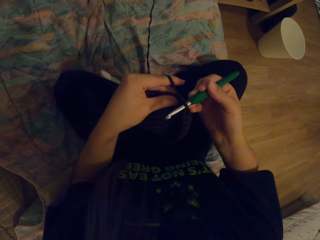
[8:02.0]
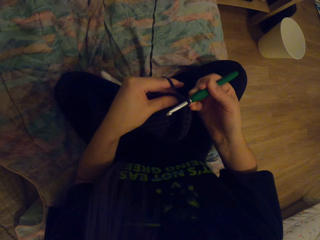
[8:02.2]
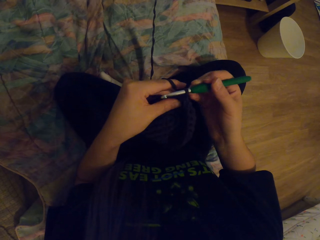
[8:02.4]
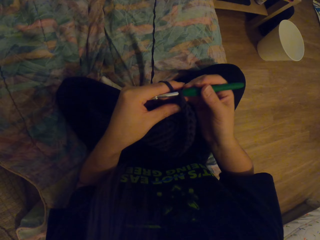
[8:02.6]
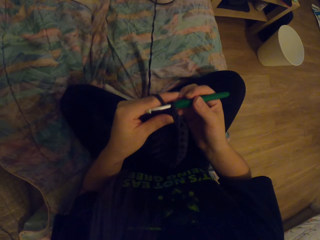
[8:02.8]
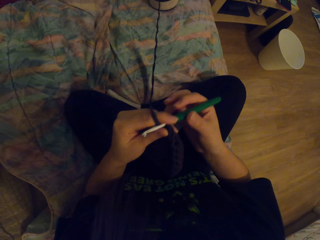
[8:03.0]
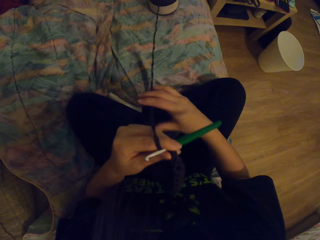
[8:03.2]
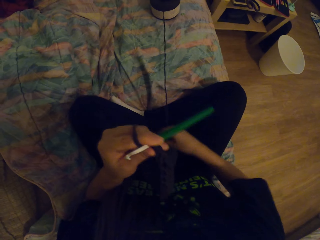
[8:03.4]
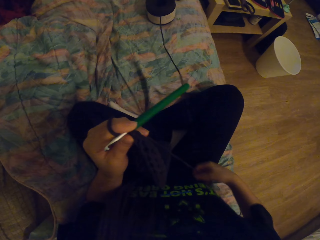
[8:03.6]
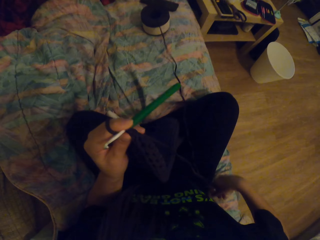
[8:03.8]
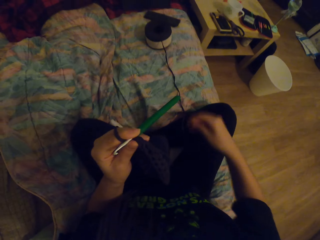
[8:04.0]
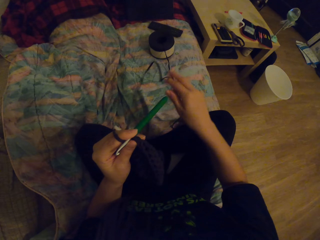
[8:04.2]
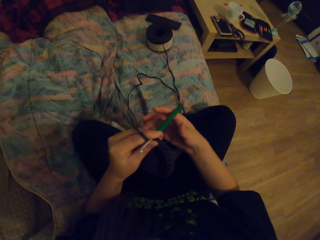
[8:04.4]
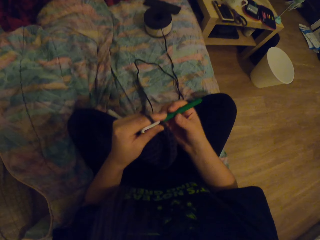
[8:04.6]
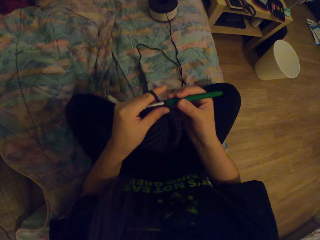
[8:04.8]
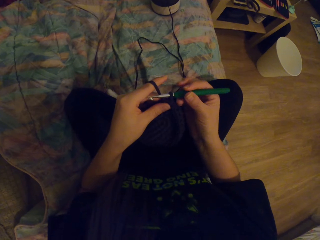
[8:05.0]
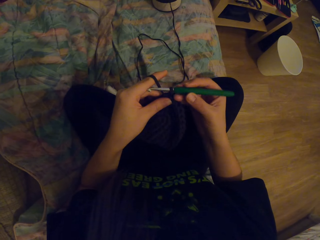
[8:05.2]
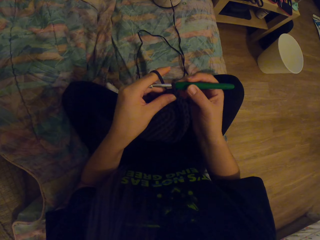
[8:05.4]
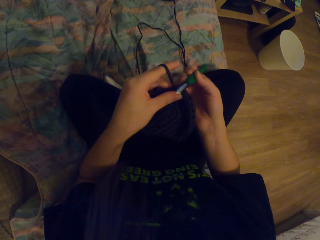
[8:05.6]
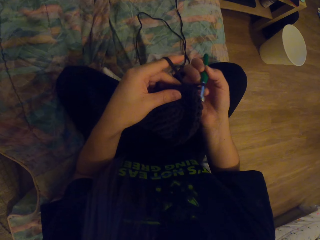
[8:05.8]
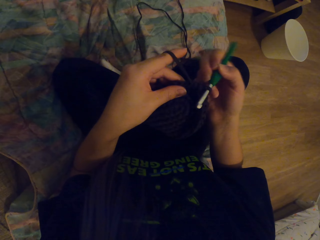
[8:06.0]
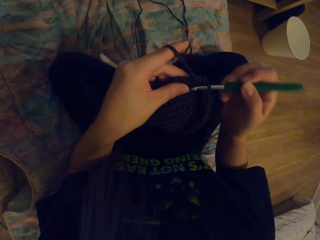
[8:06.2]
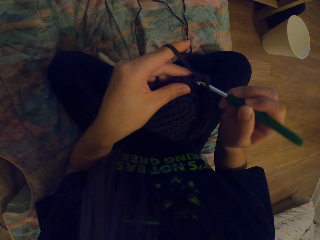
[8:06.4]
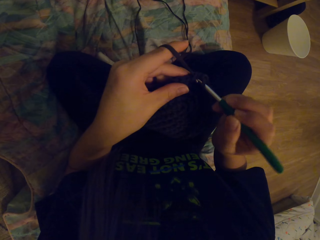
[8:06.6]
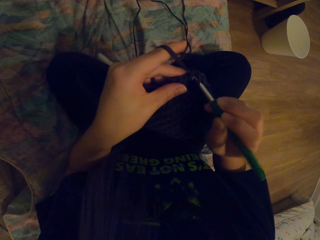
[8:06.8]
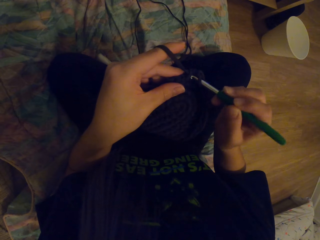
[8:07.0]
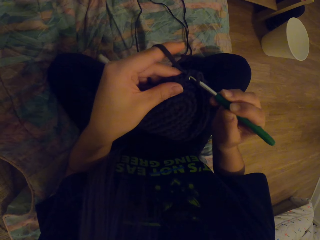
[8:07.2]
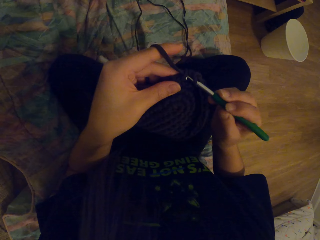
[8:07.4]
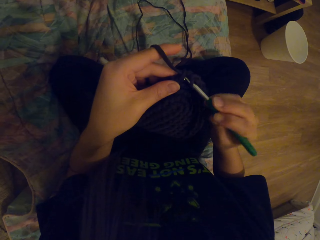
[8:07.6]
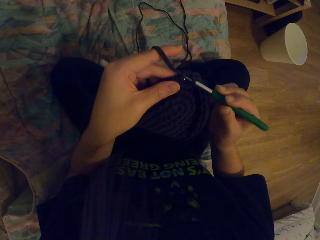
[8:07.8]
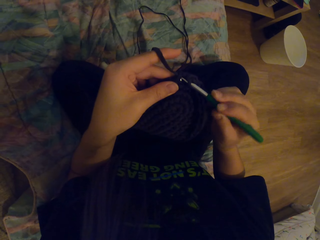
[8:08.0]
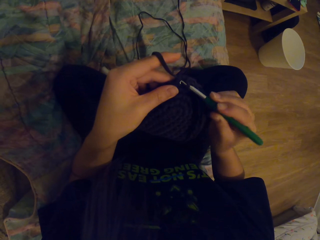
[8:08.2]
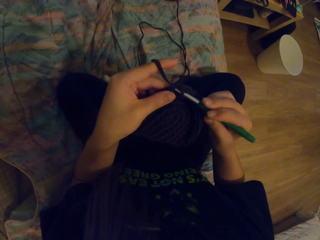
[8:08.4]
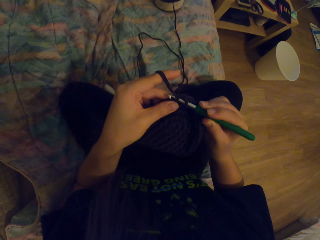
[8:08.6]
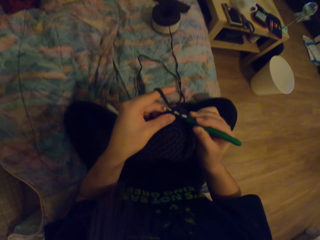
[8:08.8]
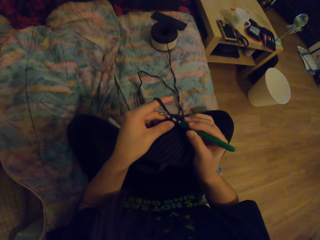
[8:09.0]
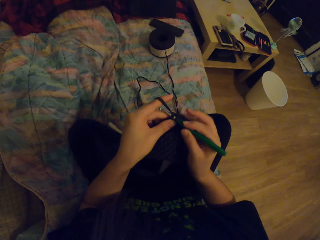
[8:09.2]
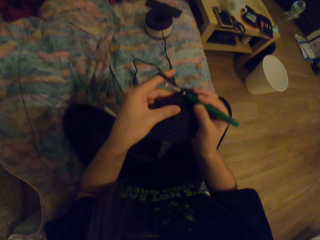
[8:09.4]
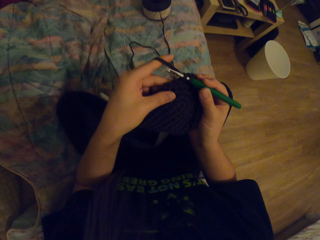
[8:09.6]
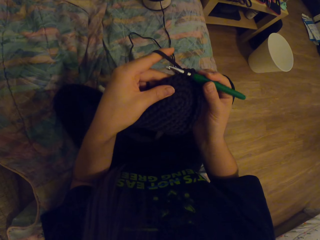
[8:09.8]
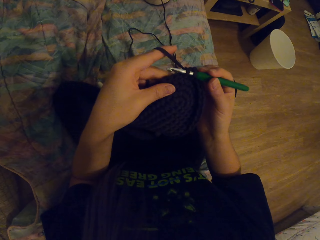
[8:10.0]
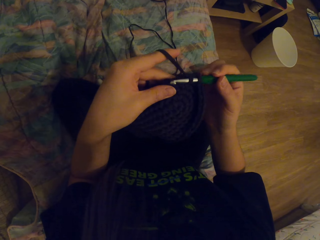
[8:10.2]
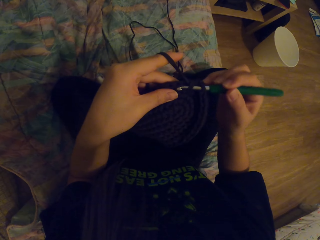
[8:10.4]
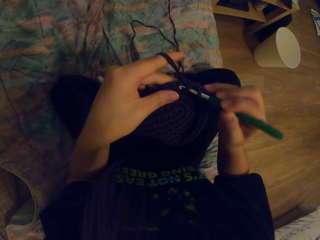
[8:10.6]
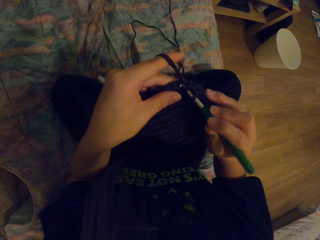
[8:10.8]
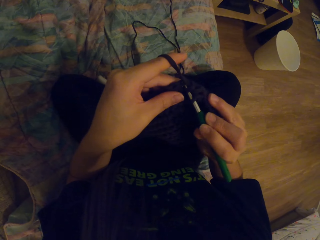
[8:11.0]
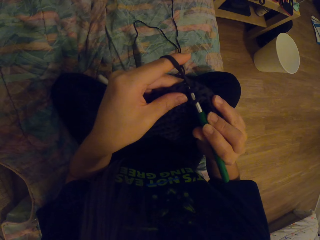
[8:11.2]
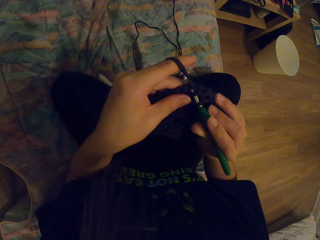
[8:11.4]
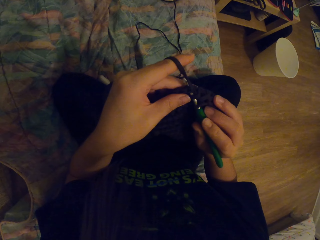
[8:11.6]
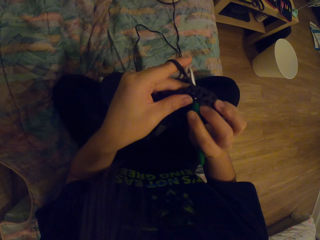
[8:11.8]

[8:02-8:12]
The camera wearer pulls the yarn. They crochet a garment using the yarn and a hook.

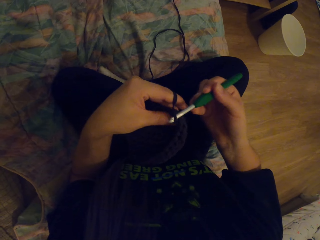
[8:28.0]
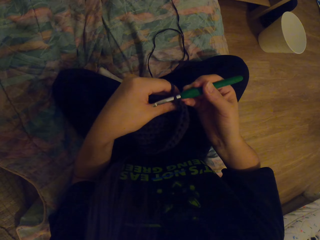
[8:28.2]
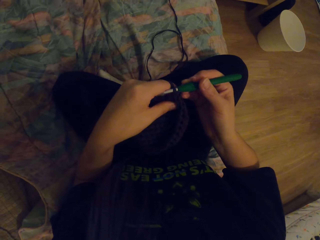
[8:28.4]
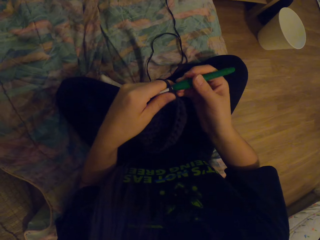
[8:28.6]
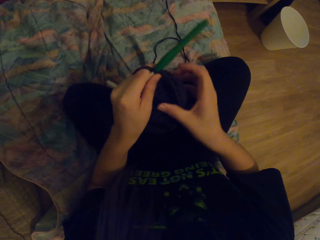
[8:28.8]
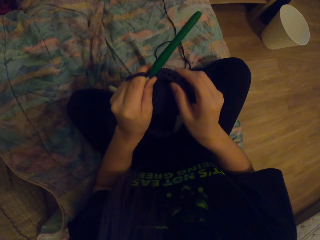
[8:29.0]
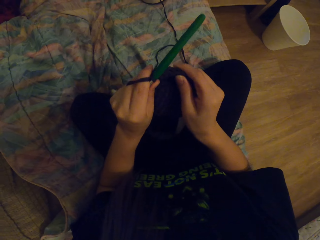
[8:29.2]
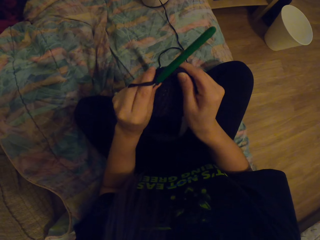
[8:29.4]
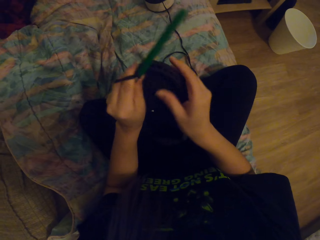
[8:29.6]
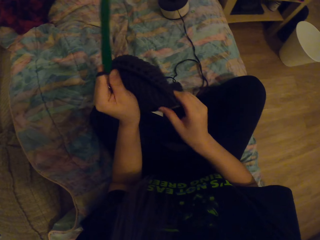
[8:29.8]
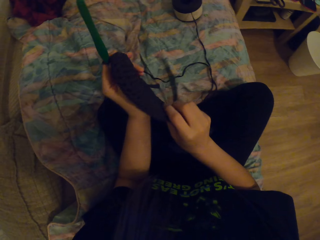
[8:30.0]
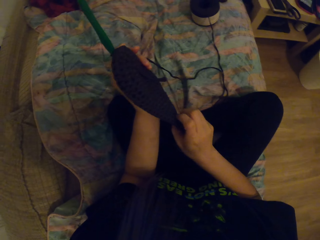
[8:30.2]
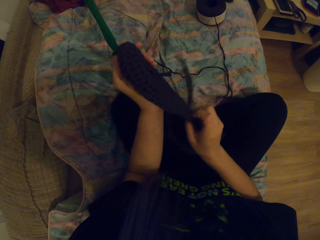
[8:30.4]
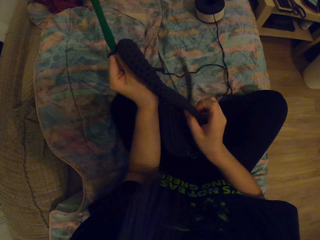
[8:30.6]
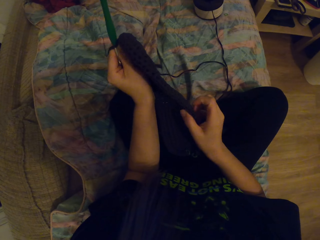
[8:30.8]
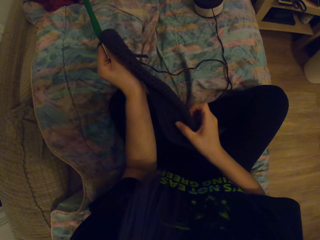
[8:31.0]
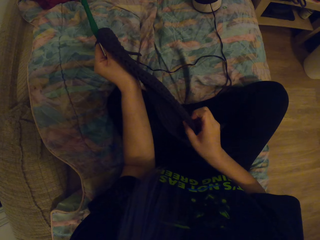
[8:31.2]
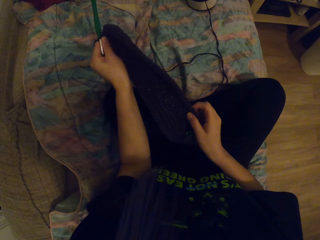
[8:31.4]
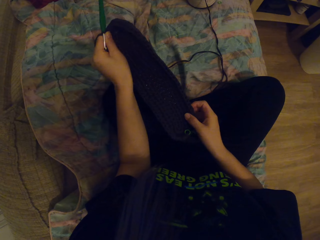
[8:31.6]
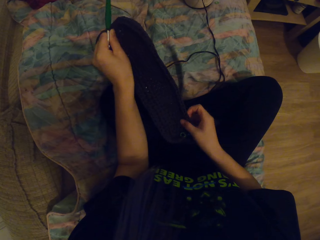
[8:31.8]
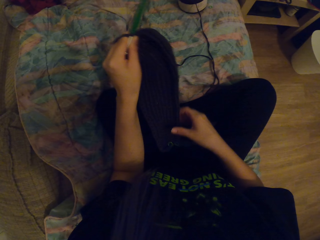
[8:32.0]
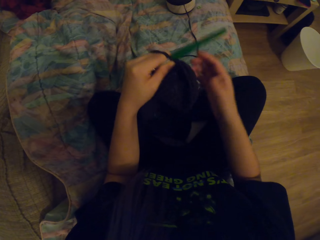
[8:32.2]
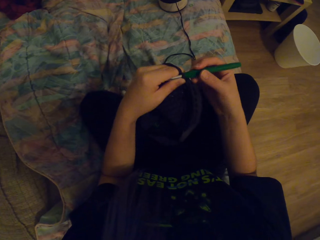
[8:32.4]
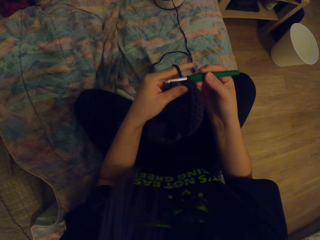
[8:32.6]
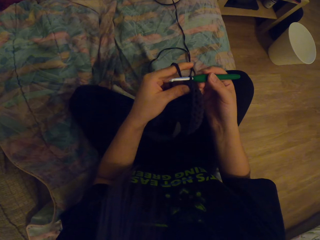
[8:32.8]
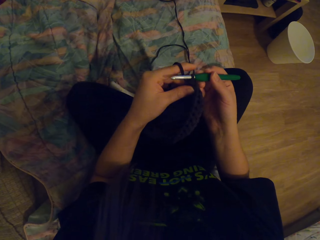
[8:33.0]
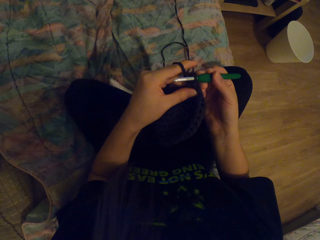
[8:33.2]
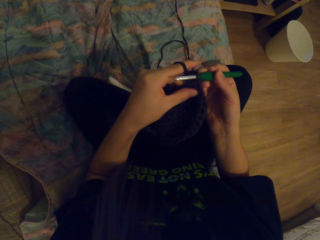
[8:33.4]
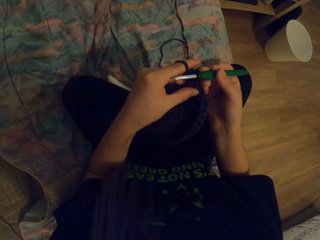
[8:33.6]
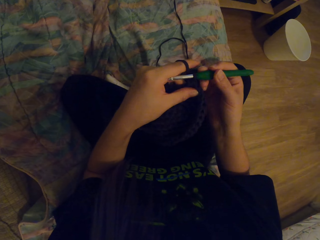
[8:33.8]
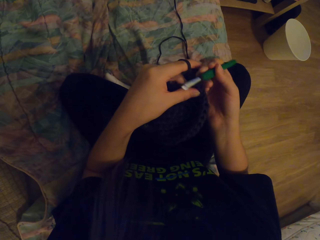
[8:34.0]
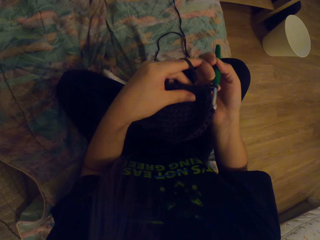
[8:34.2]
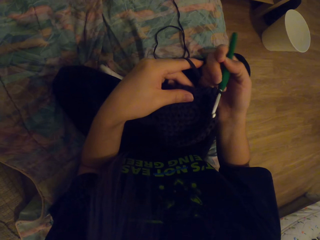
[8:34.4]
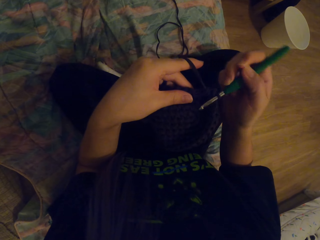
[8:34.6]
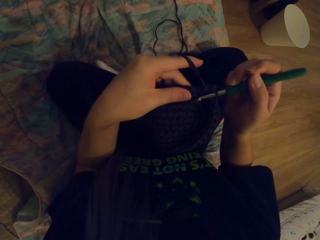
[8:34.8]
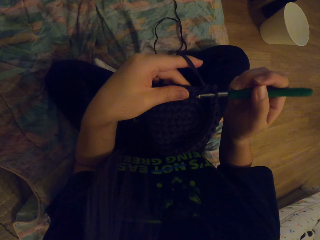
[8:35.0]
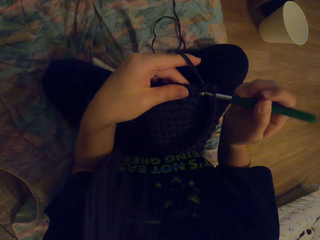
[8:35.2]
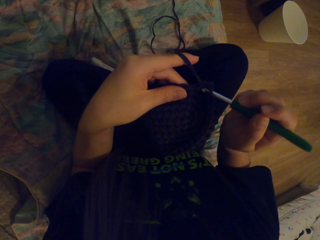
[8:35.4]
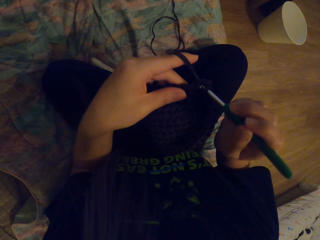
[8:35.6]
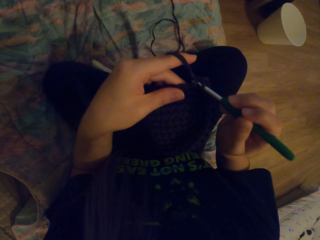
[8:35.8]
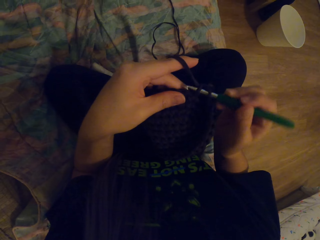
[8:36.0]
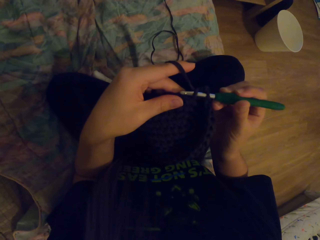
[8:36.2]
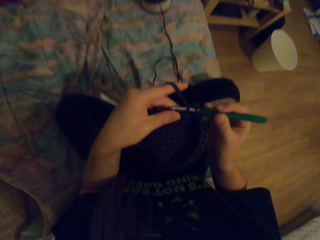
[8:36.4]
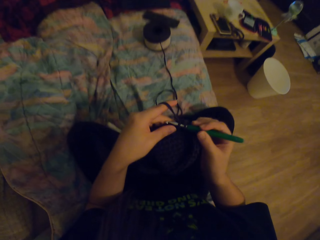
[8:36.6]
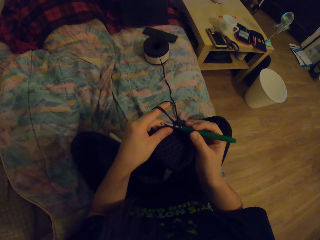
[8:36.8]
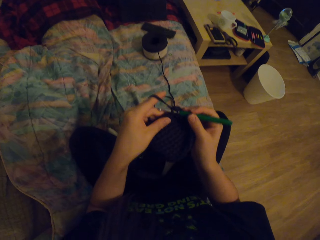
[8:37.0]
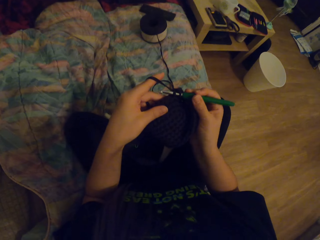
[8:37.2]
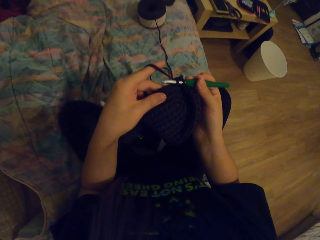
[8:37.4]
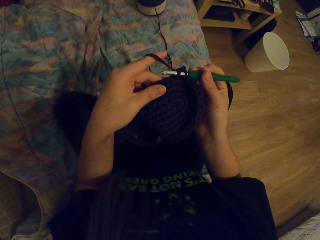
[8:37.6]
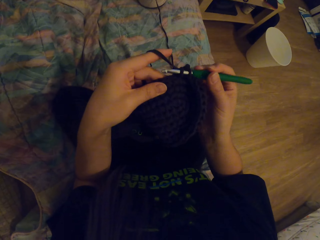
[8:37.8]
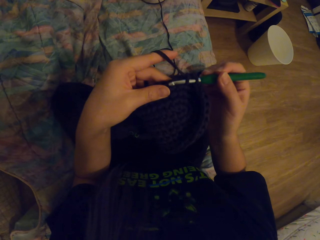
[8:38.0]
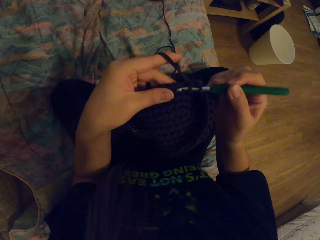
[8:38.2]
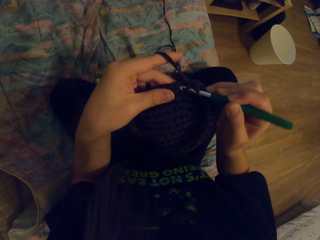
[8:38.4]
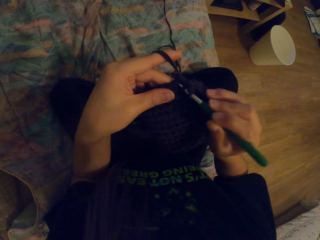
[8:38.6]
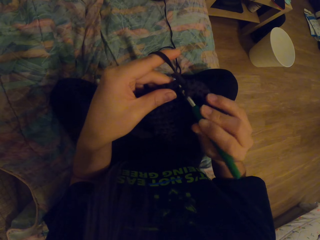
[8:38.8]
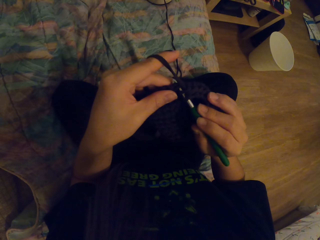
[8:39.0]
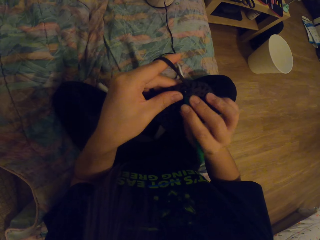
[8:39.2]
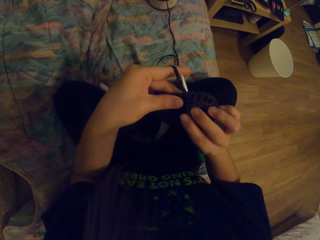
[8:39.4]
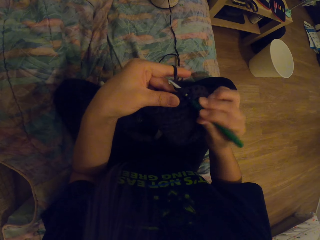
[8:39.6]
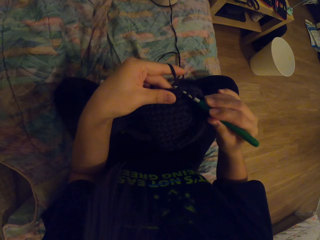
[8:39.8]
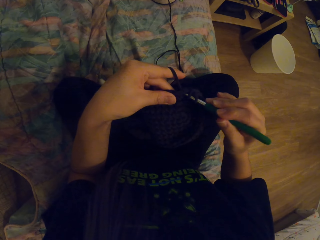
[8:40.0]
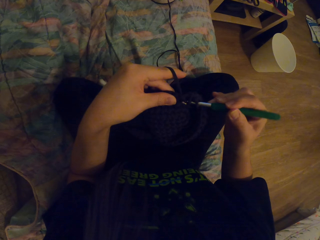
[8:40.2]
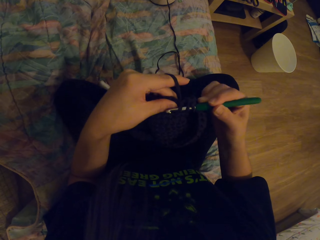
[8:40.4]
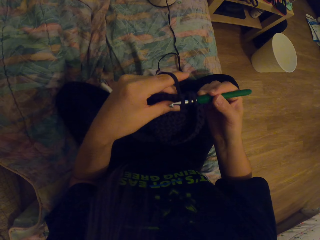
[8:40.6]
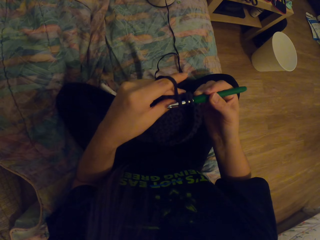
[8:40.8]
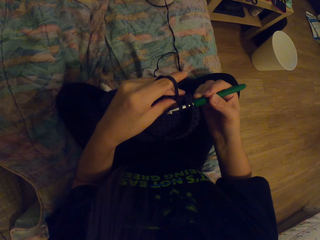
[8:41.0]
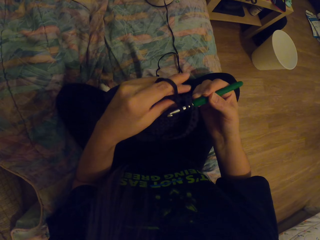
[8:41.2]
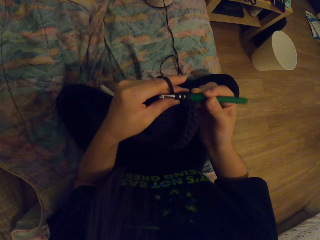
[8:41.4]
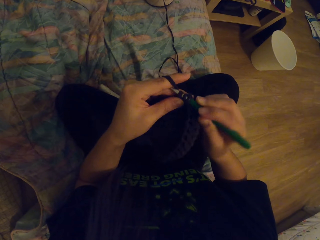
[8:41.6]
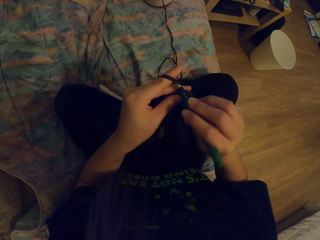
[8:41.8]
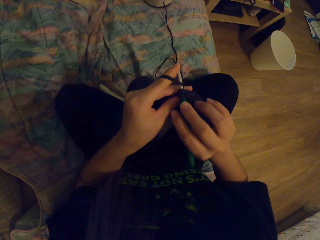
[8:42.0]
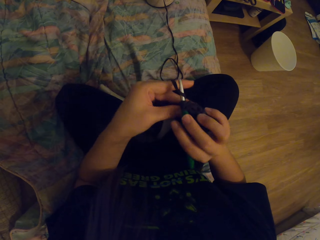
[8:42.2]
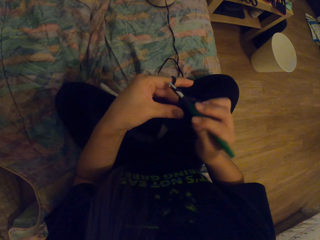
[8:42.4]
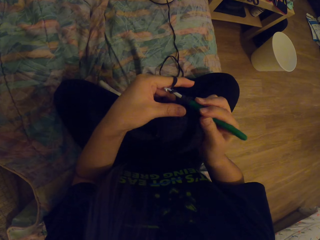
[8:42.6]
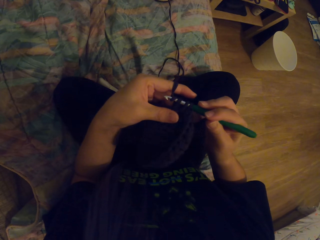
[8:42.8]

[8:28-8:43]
The camera wearer looks at the garment. They hold the hook. They crochet the garment using a yarn and the hook.
